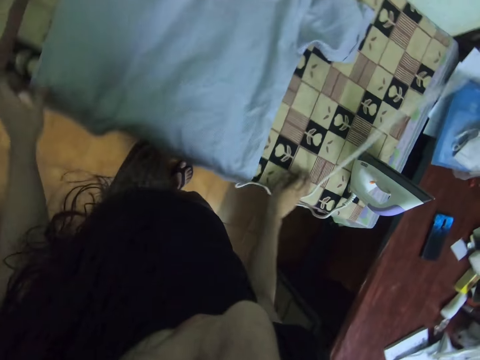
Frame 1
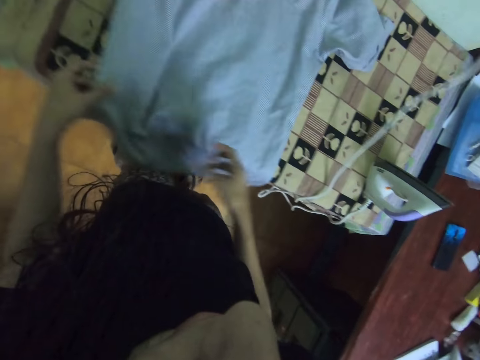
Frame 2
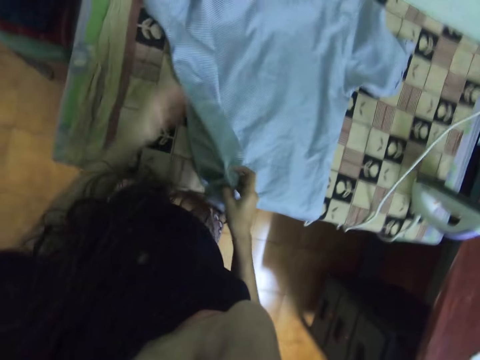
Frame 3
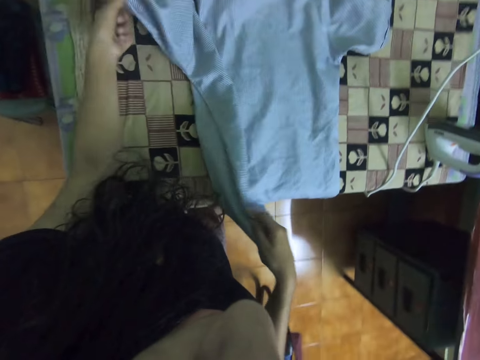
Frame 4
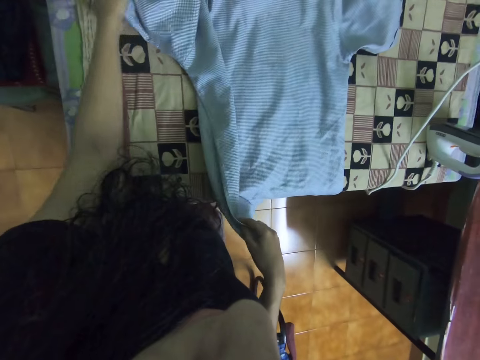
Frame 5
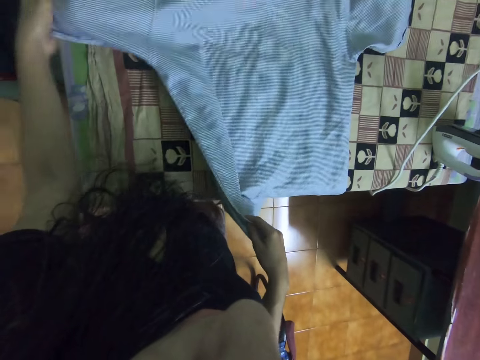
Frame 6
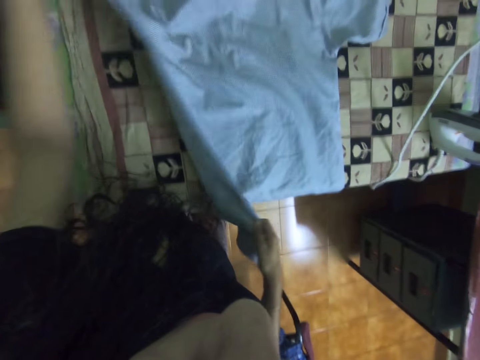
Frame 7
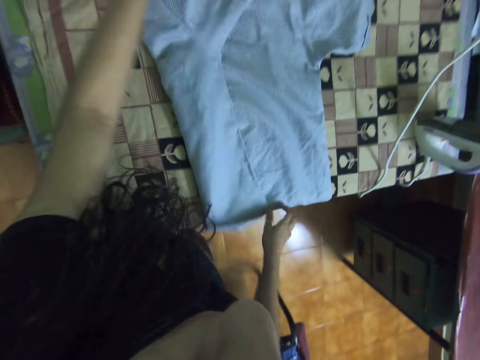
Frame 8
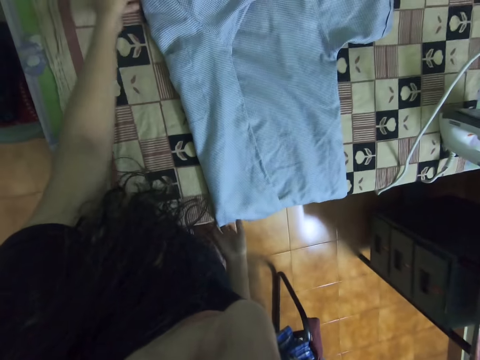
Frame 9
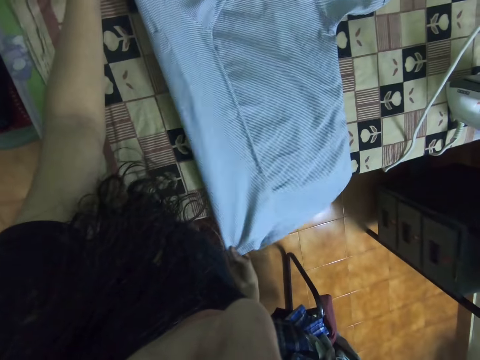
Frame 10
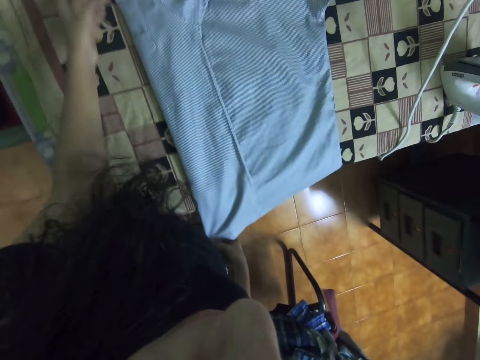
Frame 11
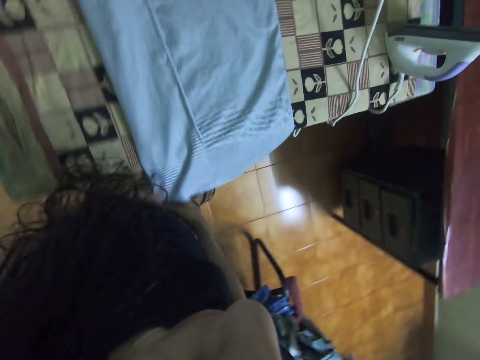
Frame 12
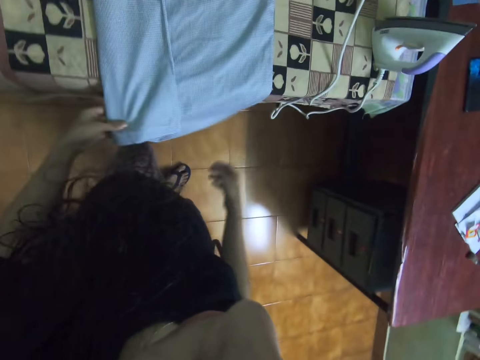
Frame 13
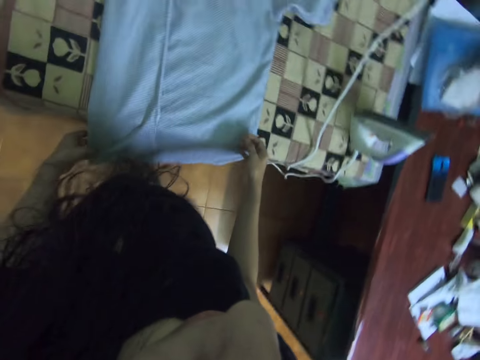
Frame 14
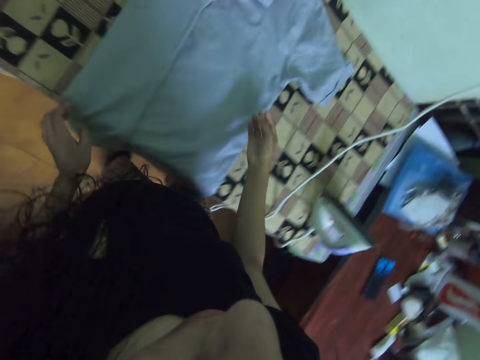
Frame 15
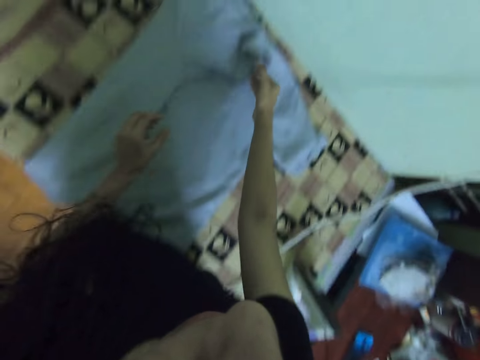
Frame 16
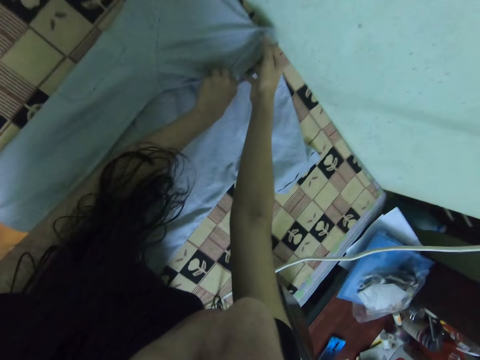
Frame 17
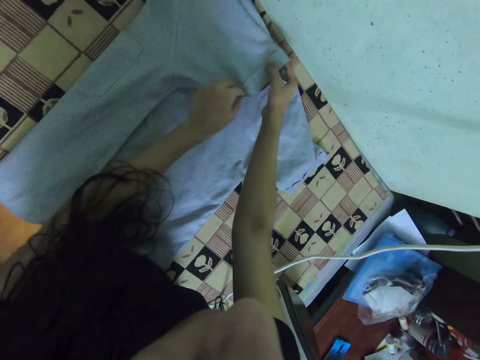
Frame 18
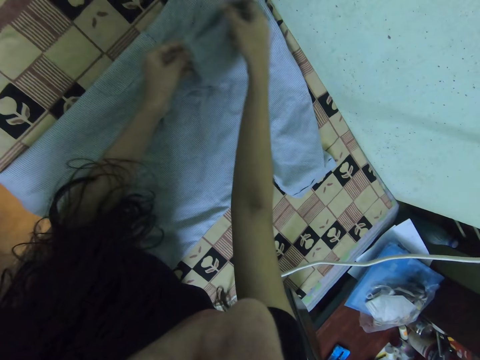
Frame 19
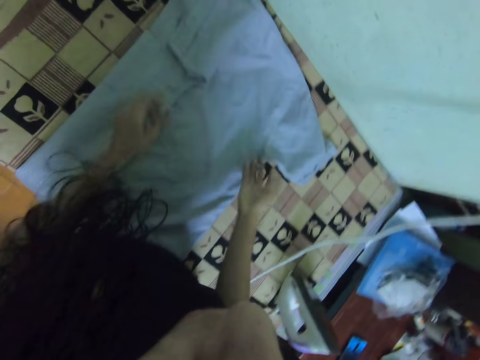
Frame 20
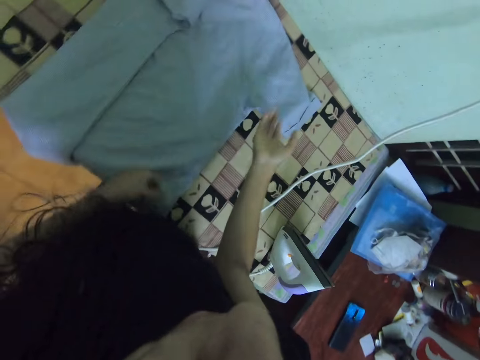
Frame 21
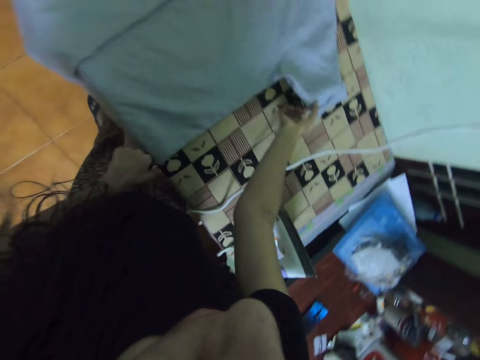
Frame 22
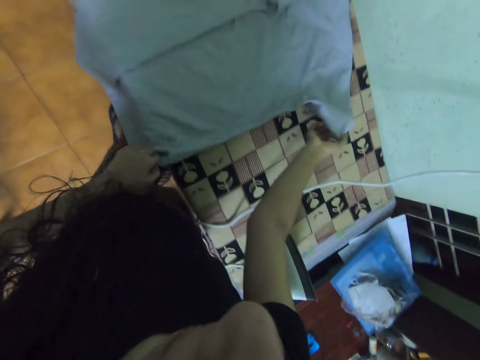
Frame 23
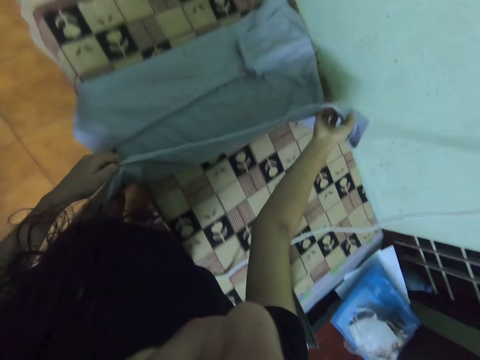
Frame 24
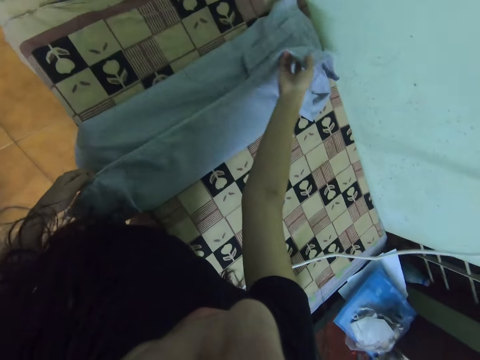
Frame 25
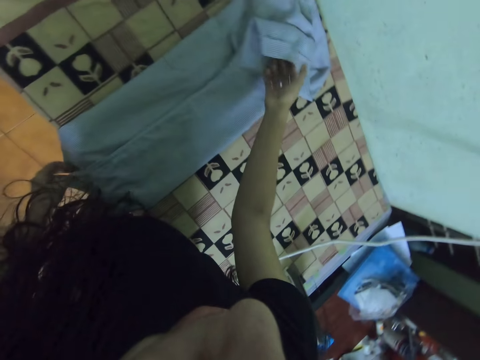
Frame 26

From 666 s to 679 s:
The camera wearer pushes the iron wire with the right hand. They move the cloth with both hands. They fold the cloth with both hands. They align the cloth with both hands. They fold the cloth with both hands.

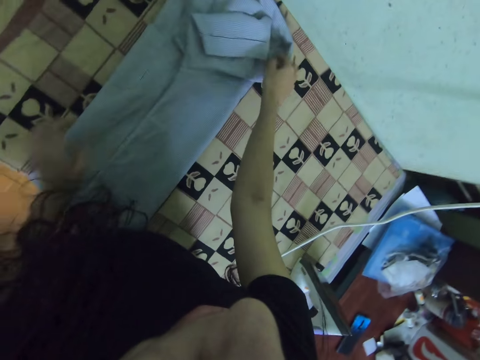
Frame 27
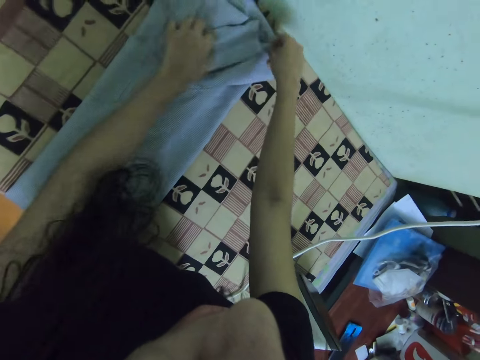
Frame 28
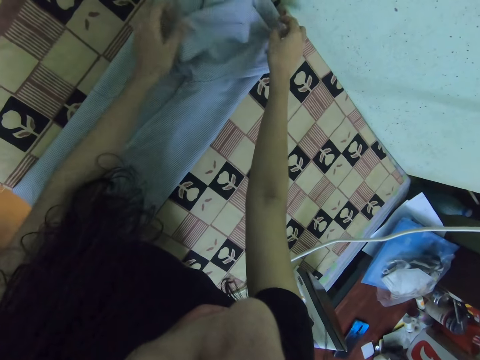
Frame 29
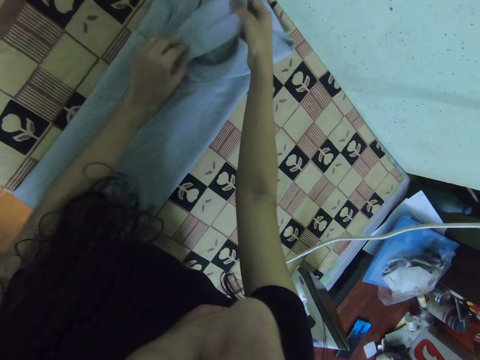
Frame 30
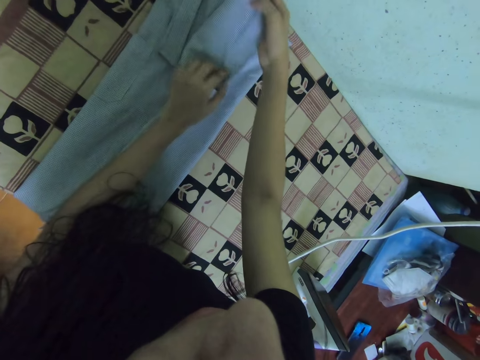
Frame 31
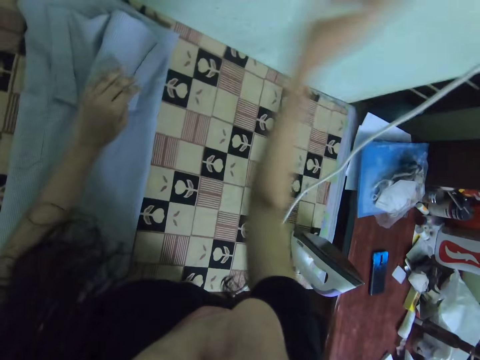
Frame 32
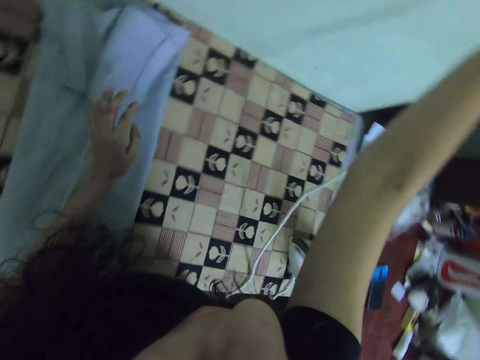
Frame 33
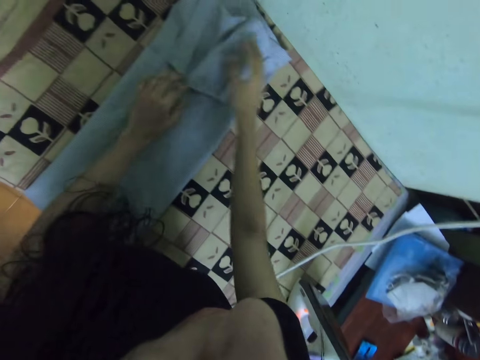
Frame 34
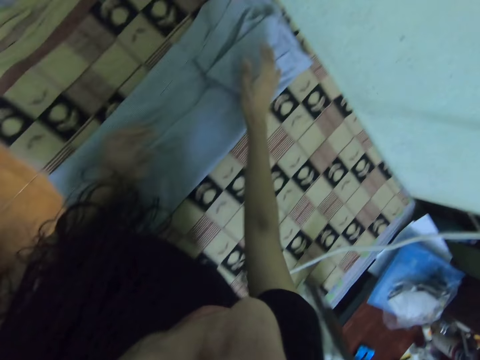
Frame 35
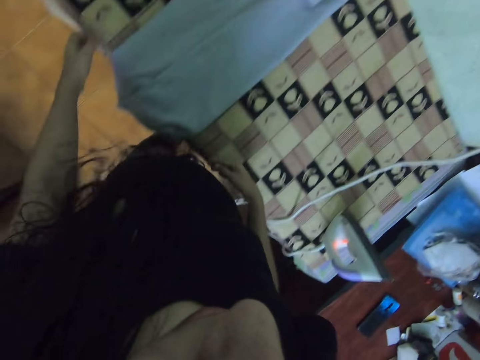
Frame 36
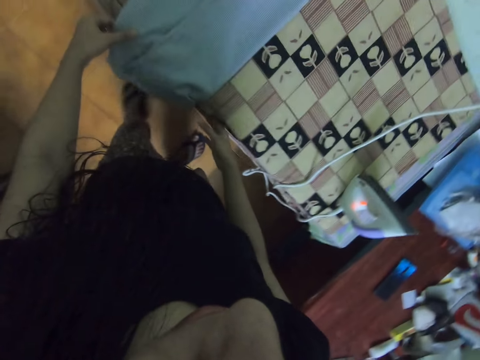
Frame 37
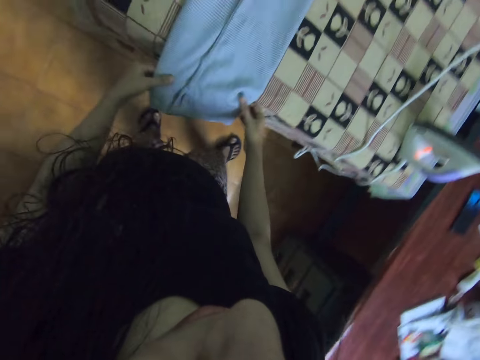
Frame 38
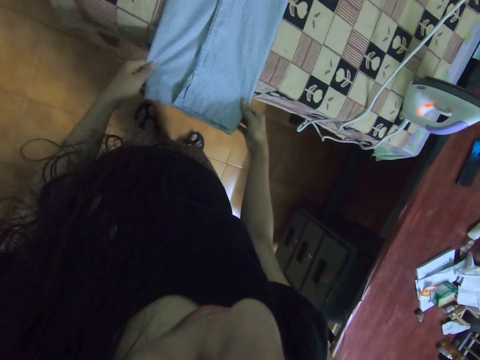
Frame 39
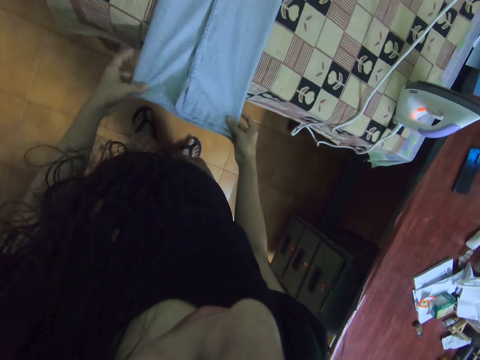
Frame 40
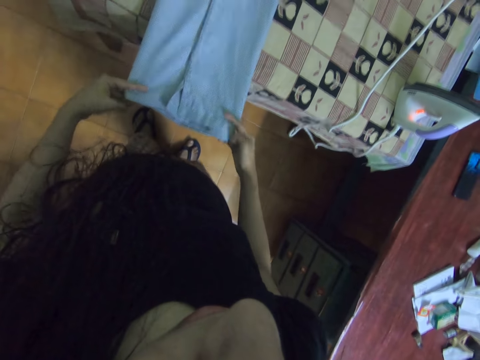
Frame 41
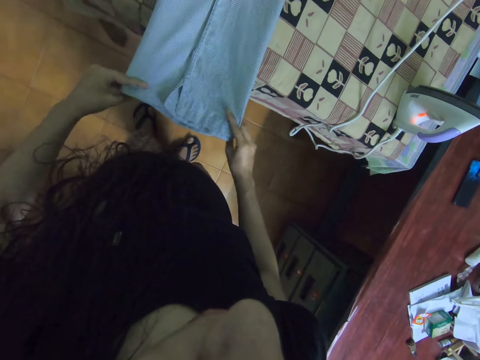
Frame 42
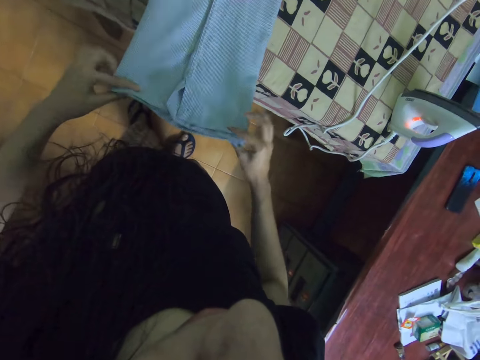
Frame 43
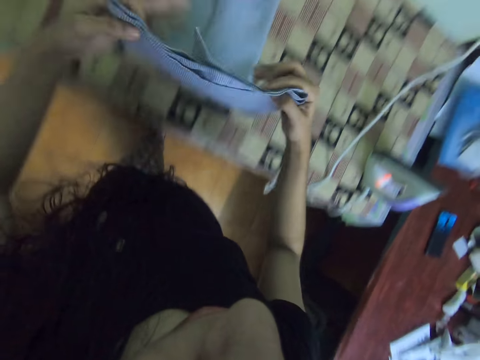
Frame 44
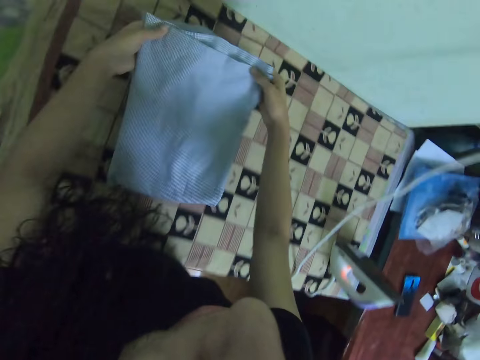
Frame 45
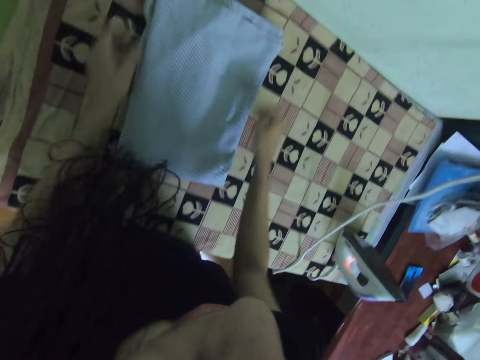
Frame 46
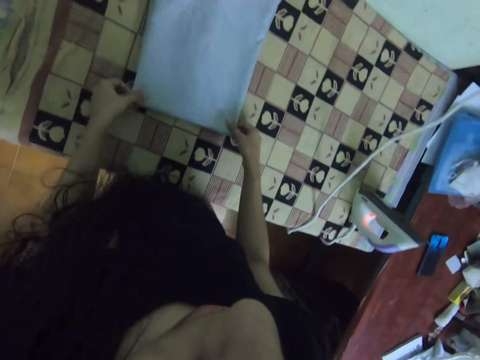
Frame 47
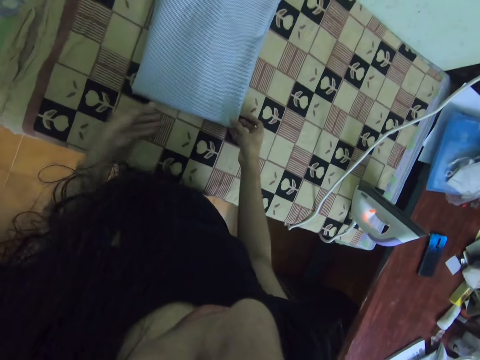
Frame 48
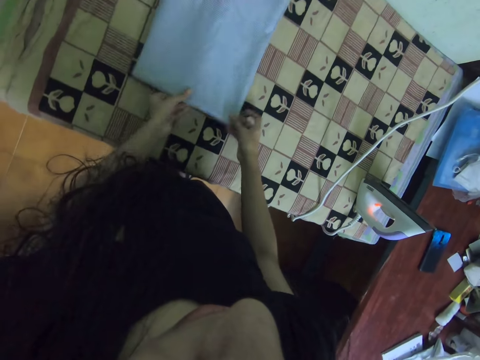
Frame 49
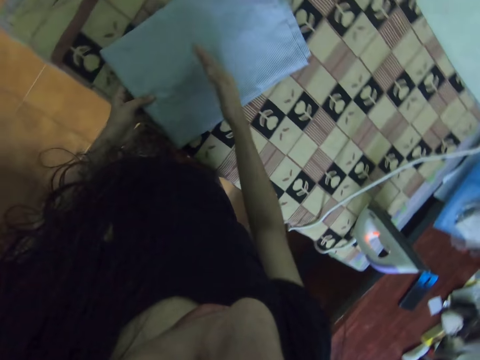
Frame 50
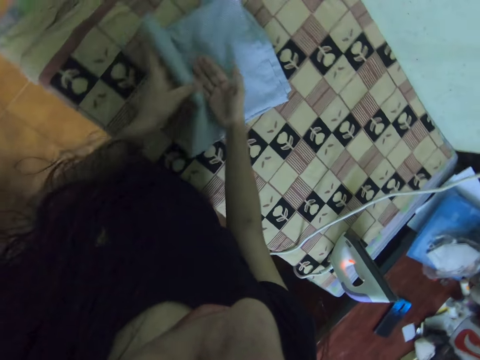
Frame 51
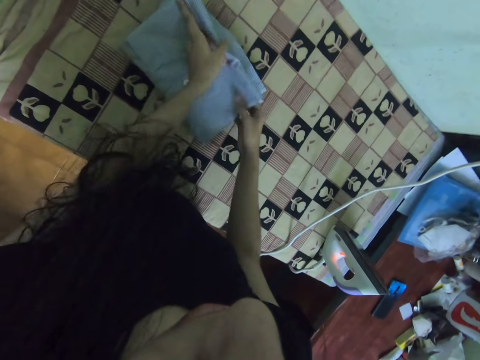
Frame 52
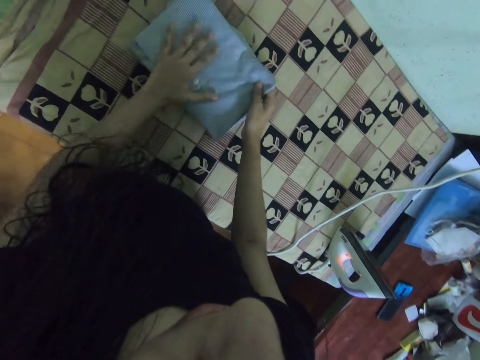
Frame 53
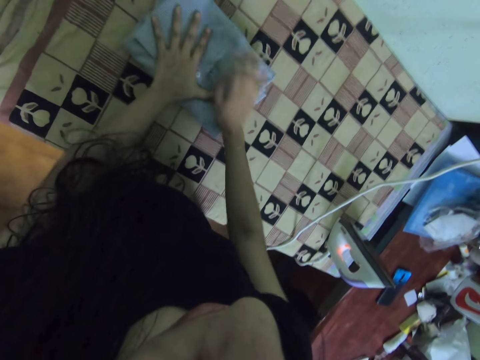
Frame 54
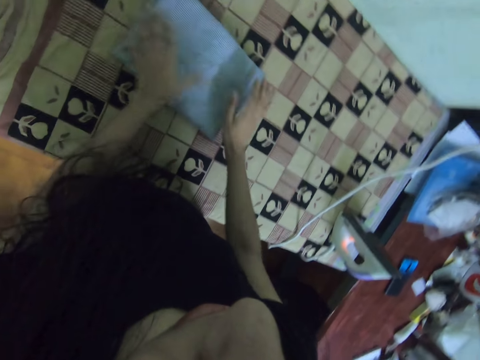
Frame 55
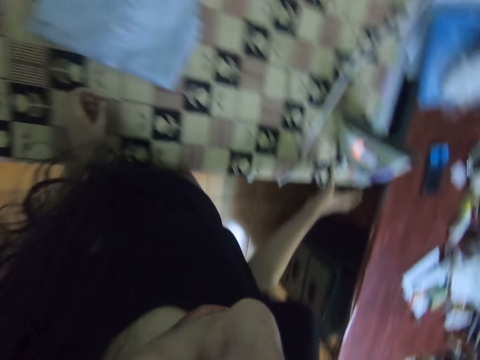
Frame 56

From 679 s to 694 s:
The camera wearer raises up a hand. They put off the lights with the right hand. They press the shirt. They touch the cloth with the right hand. They fold the shirt. They align the cloth with both hands. They fold the cloth with both hands. They move the cloth with both hands. They move the cloth with both hands again.
